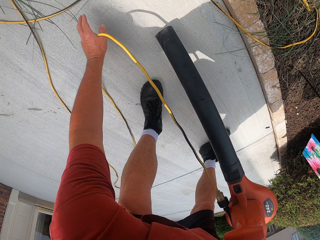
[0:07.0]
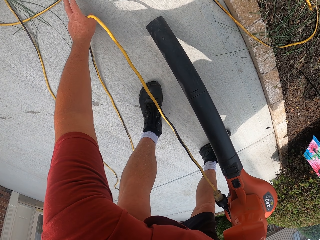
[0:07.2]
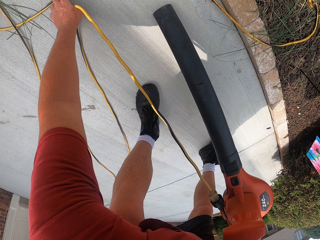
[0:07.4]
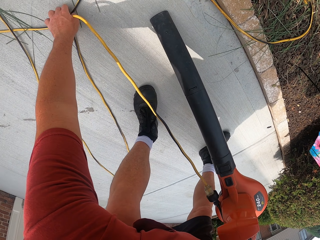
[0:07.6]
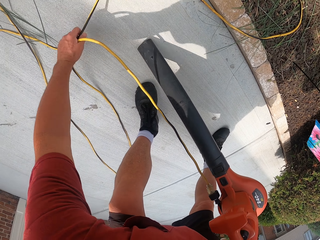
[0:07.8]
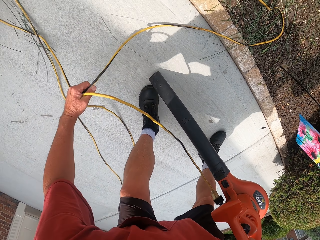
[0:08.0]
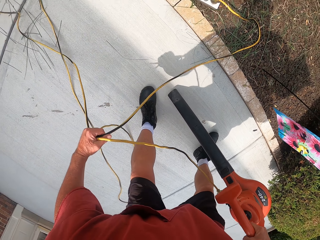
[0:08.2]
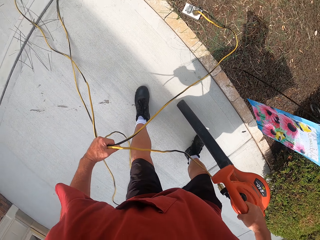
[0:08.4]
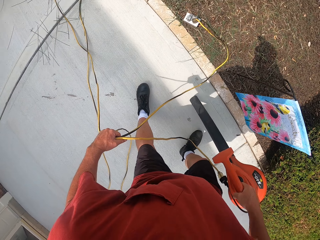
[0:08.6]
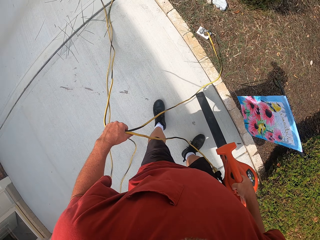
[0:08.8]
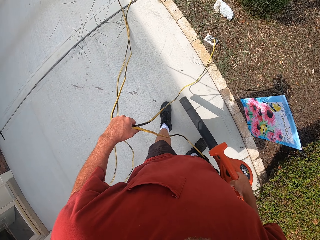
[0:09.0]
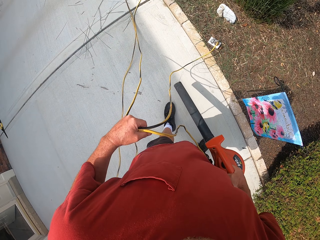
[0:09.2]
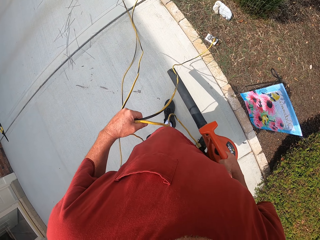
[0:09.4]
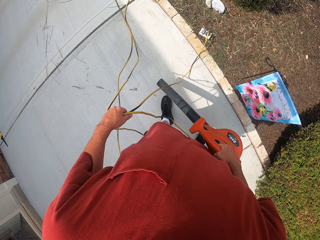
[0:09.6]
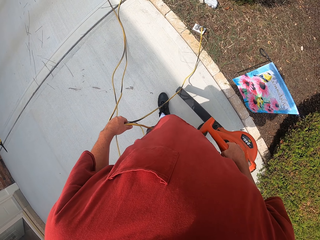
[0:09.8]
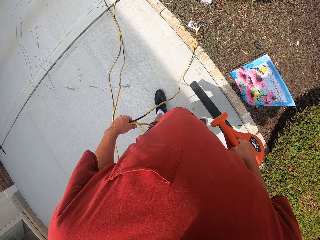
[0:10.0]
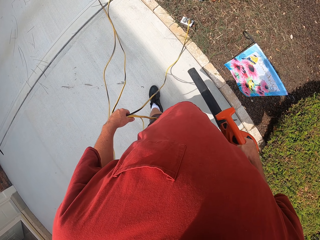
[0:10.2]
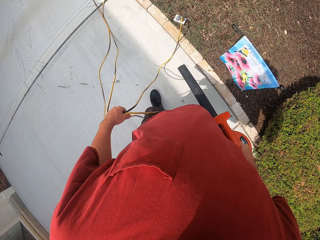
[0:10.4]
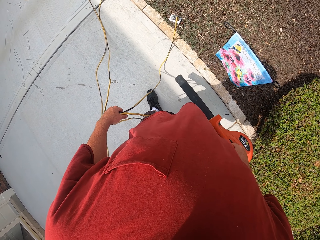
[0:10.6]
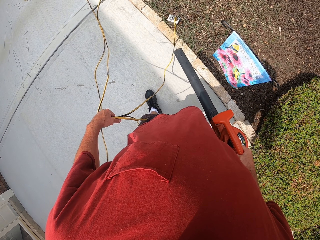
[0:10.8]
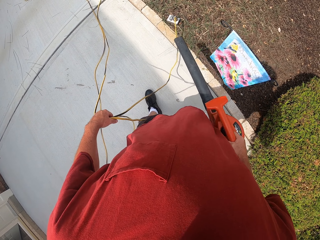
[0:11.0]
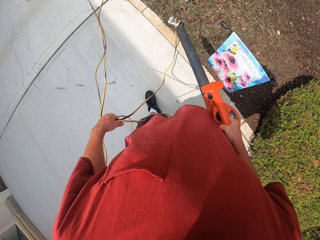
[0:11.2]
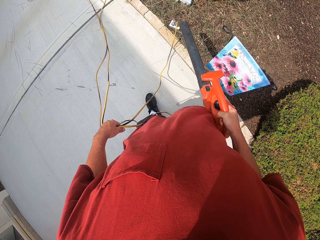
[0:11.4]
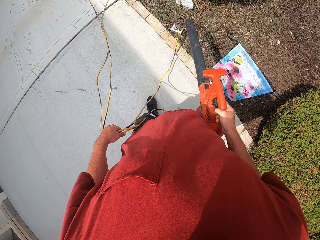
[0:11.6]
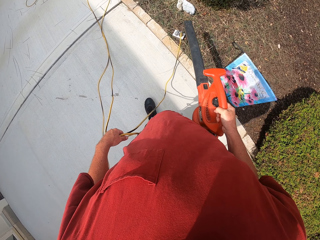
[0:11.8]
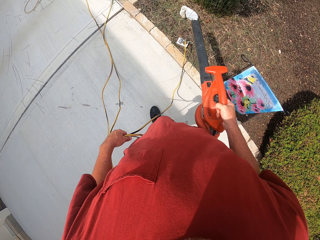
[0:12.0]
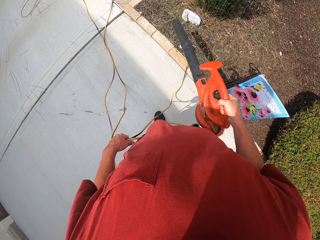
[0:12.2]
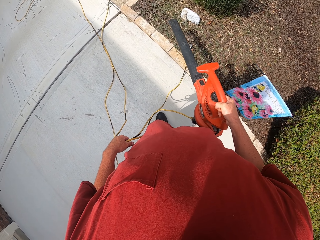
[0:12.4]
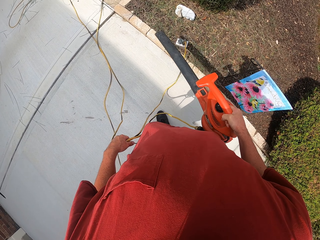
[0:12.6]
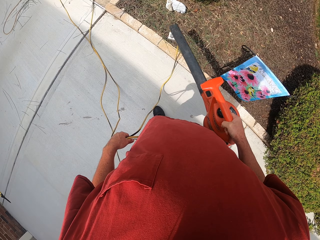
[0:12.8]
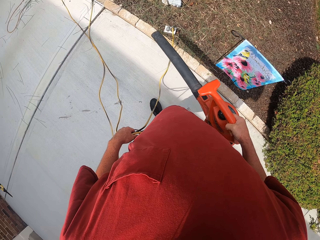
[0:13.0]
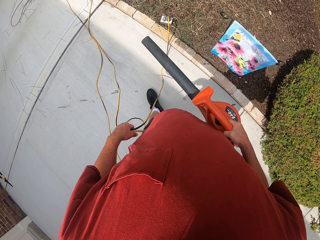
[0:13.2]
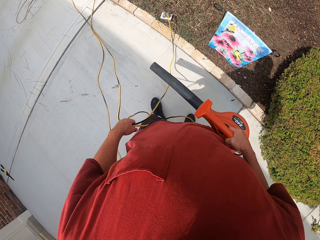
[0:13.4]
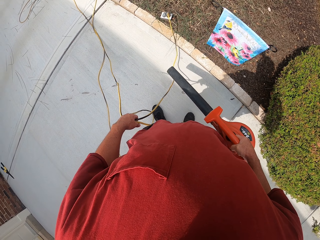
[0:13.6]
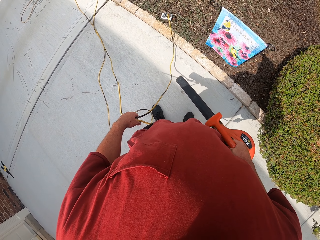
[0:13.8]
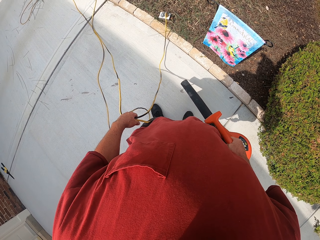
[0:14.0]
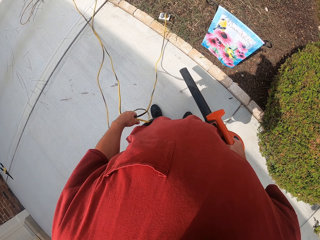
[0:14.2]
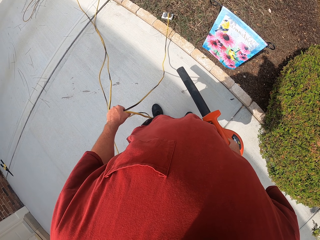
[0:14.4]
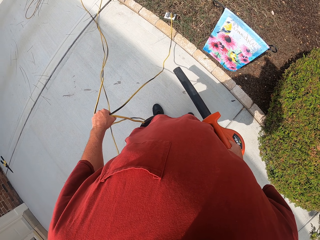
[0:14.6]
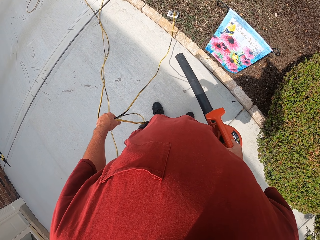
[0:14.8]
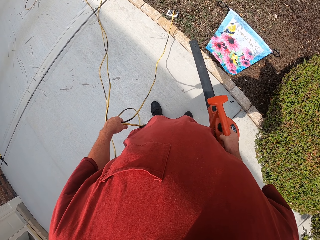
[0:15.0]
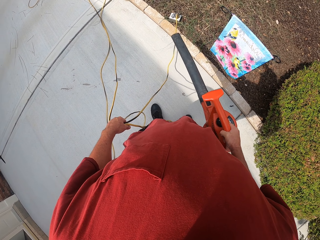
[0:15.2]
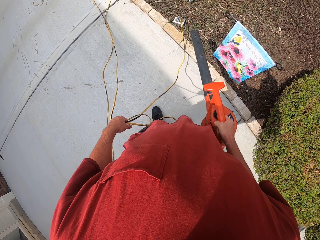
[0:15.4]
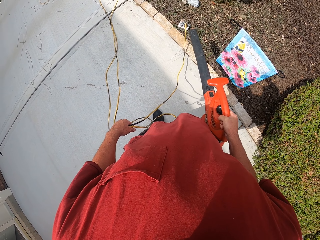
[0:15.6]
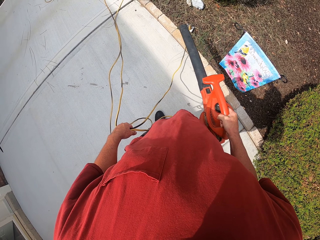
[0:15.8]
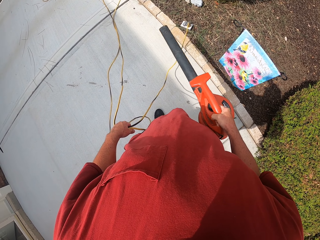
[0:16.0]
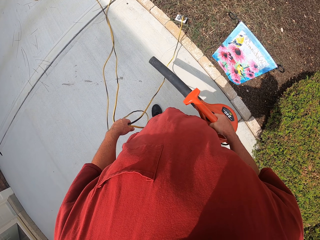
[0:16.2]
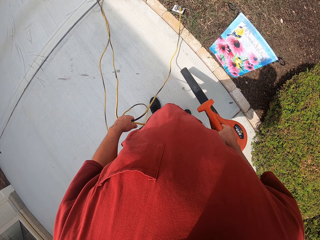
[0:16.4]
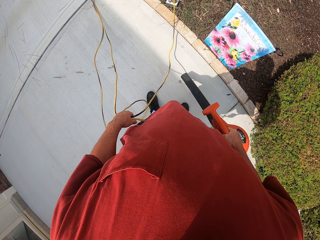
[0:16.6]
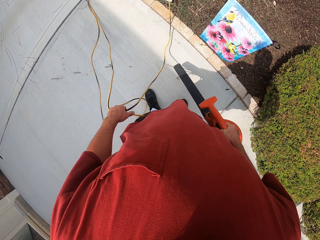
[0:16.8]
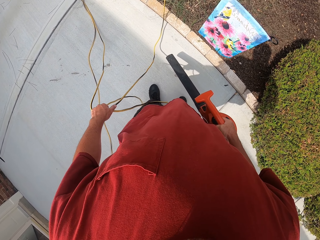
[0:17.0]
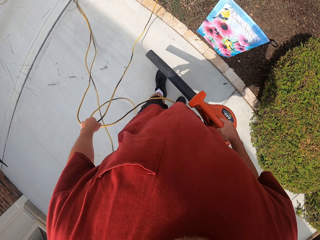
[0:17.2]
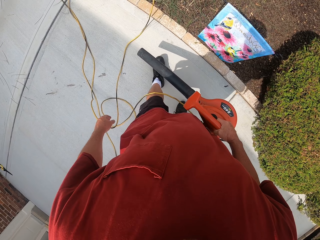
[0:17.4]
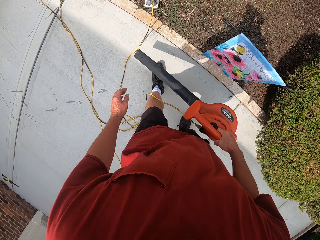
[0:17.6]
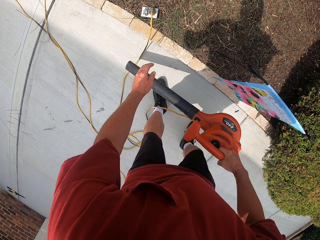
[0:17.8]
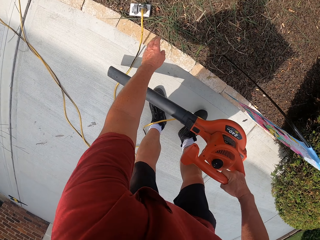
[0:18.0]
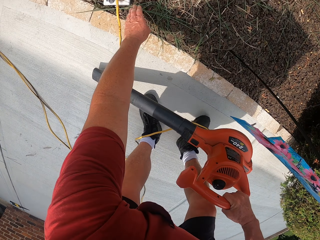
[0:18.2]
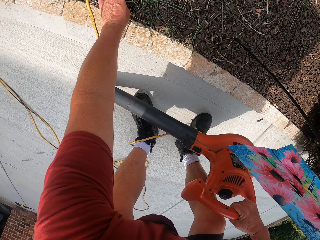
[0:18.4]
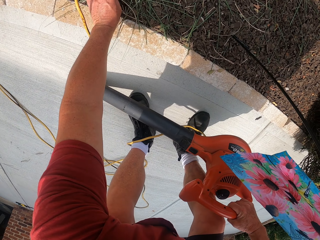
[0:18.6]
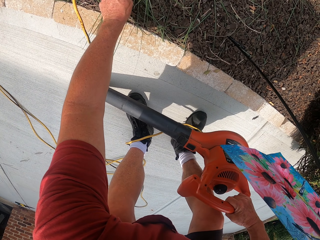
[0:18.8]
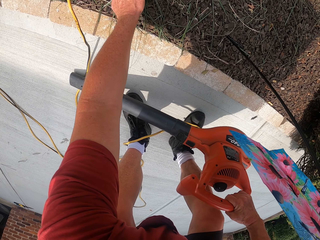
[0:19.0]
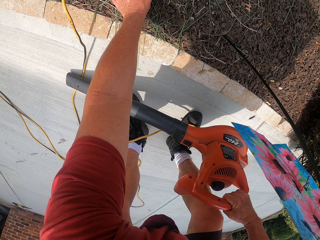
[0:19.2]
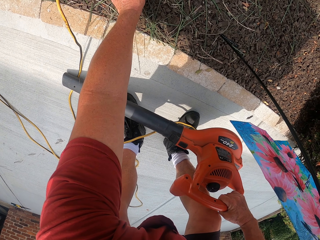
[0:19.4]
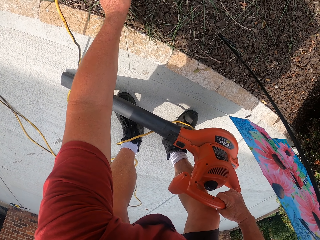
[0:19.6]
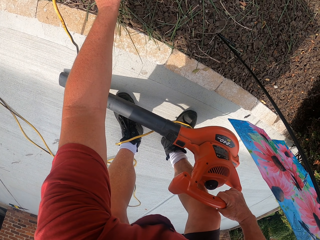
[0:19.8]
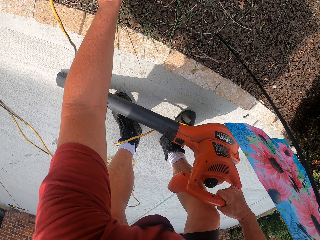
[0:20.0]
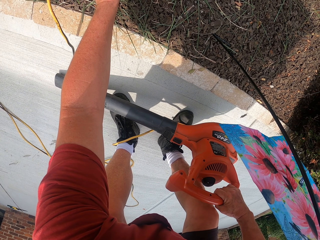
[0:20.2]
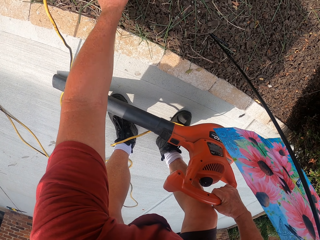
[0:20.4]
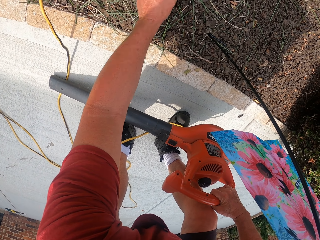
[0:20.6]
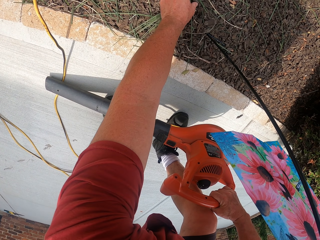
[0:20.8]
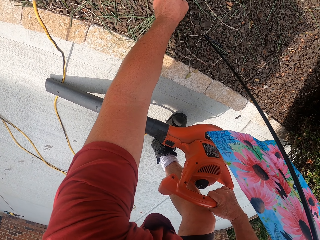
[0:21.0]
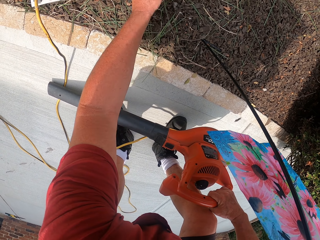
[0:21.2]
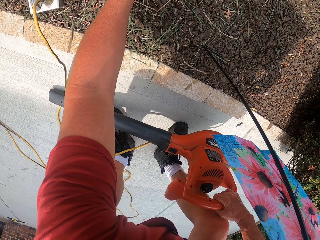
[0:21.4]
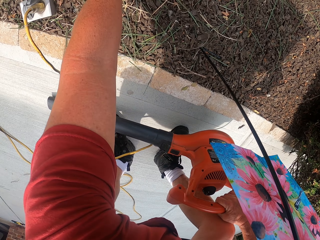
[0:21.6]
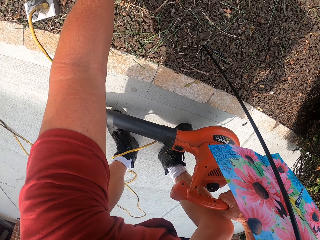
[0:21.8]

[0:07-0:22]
The camera wearer picks up the wire cable from the floor. They hold the blower cable. They blow away dust from the corridor with an air blower machine. They remove cut shrubs. They pick up grasses from the ground.

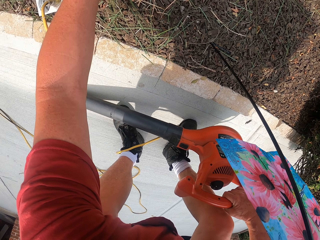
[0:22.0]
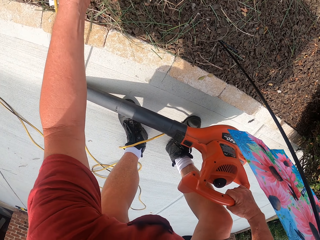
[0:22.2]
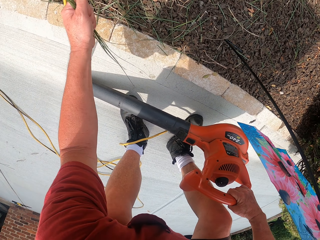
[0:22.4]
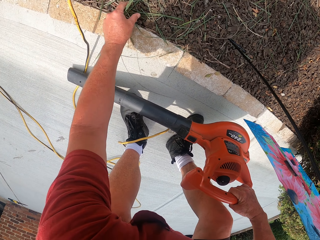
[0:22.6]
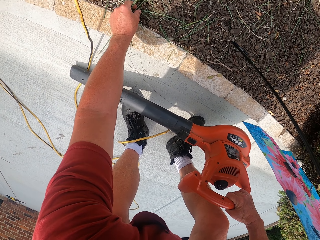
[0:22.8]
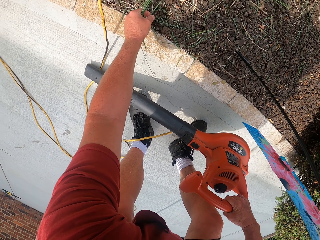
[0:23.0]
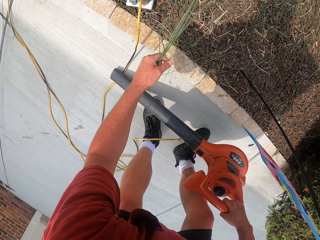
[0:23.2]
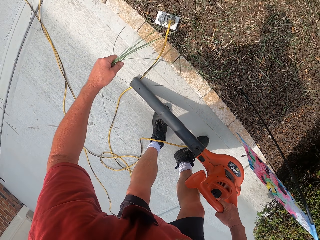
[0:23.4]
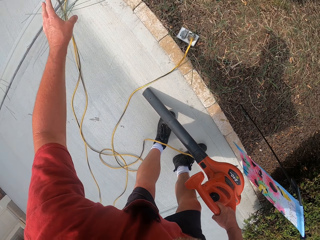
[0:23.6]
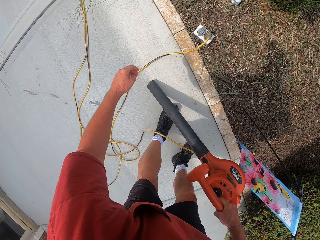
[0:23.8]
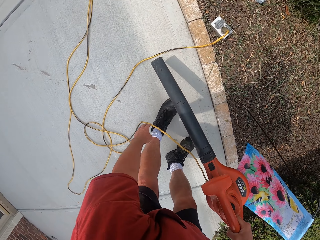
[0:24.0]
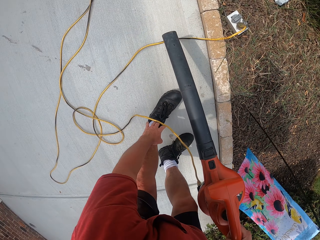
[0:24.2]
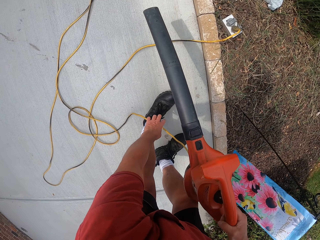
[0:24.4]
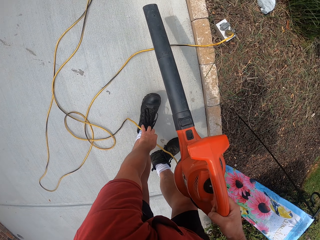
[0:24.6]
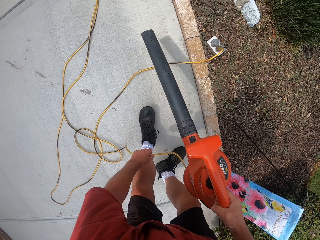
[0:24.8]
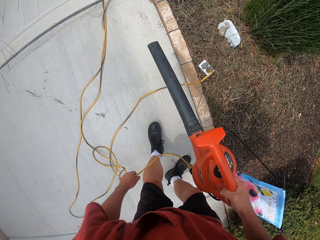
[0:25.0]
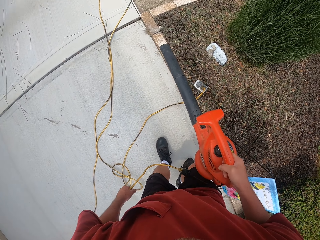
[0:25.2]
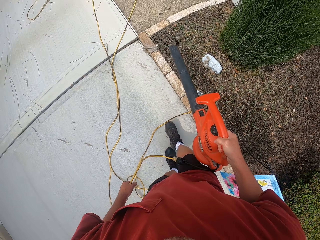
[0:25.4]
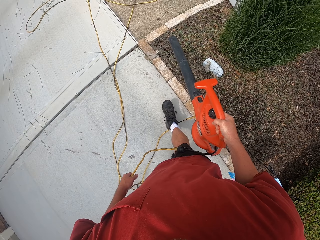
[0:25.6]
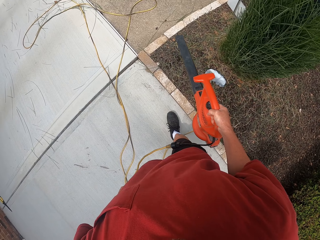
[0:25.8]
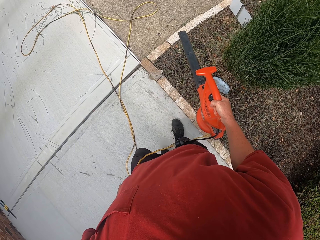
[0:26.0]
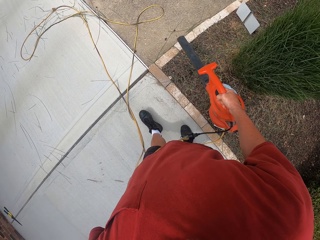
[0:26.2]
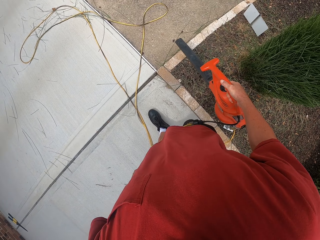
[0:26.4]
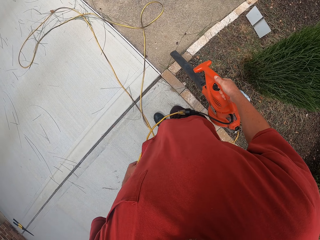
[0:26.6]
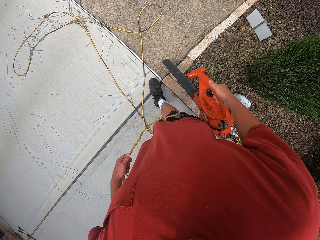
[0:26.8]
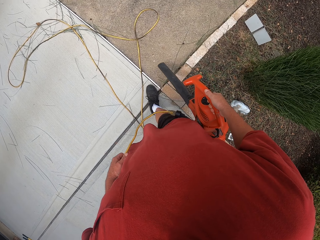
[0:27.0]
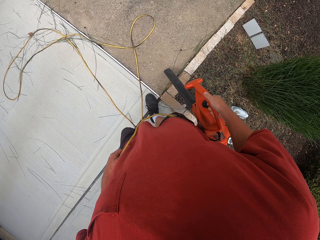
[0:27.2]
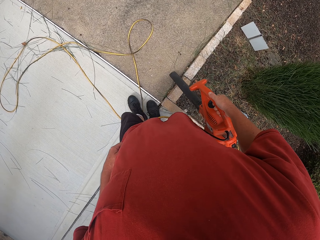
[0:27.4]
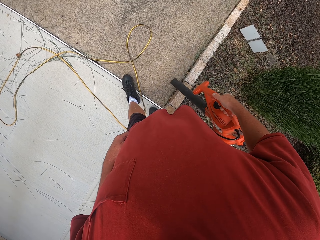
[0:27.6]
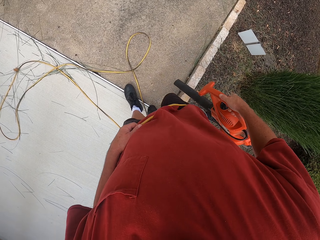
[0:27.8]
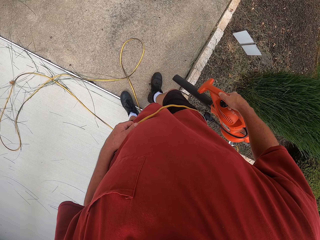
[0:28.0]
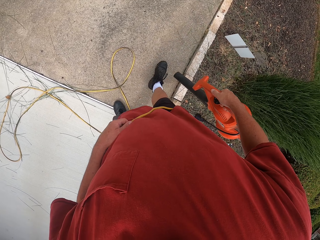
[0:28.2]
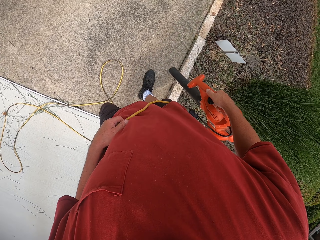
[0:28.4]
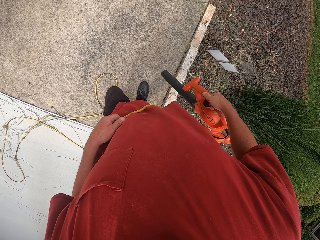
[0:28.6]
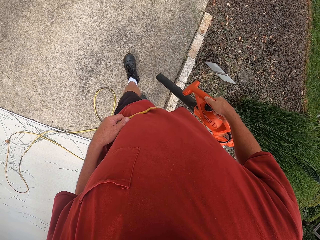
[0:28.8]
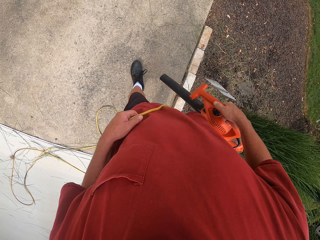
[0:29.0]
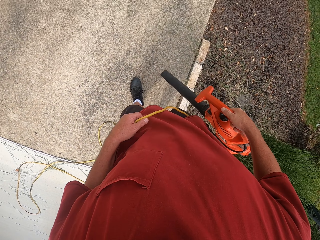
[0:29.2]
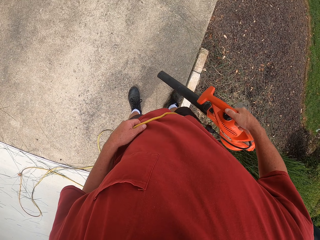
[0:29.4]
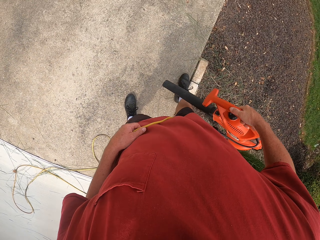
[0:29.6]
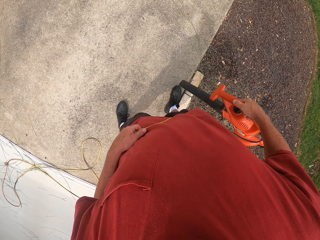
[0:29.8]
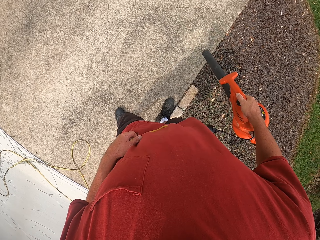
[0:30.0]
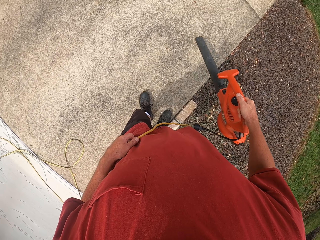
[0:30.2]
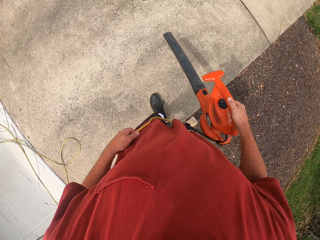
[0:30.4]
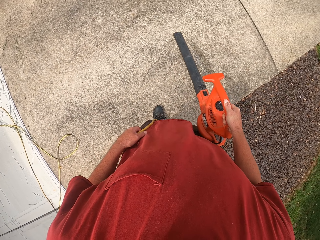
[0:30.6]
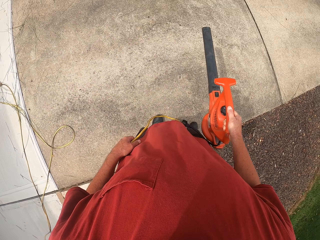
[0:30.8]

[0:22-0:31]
The camera wearer drops the grasses on the corridor. They blow away dust from the corridor with an air blower machine.
